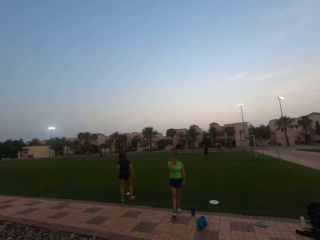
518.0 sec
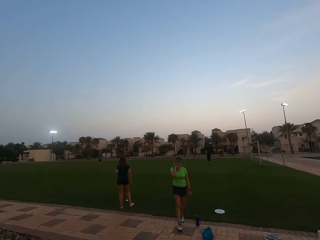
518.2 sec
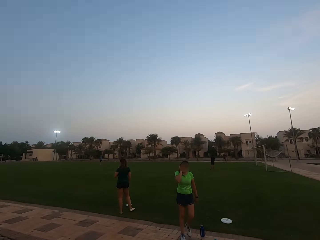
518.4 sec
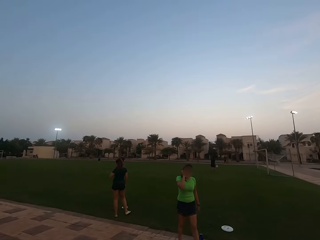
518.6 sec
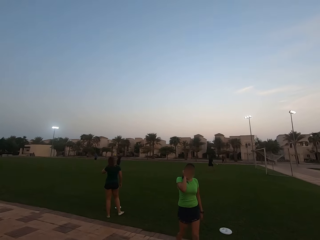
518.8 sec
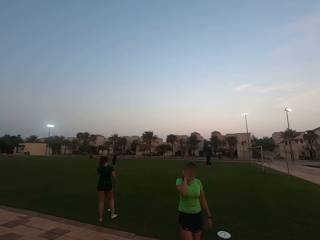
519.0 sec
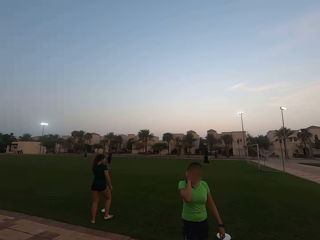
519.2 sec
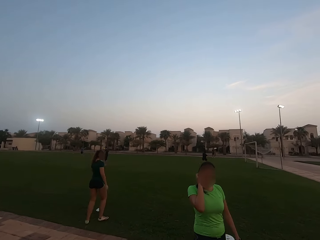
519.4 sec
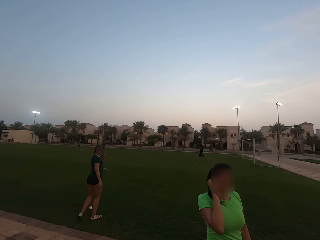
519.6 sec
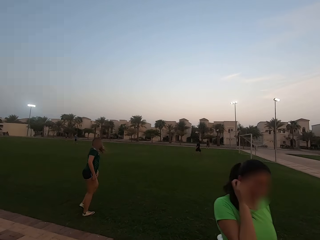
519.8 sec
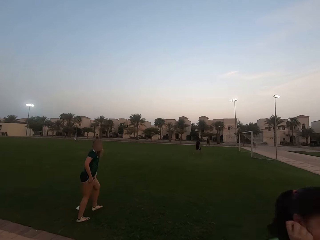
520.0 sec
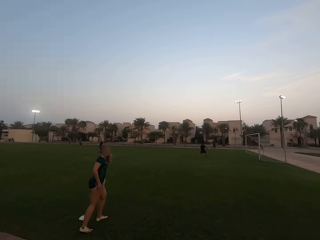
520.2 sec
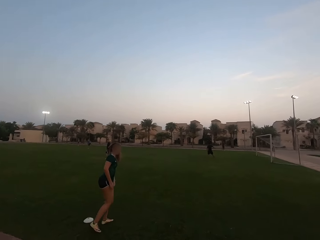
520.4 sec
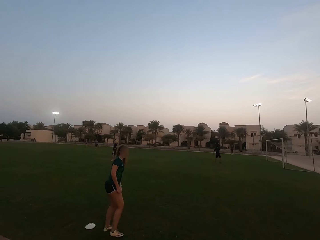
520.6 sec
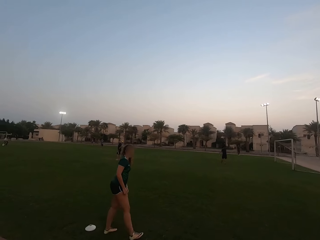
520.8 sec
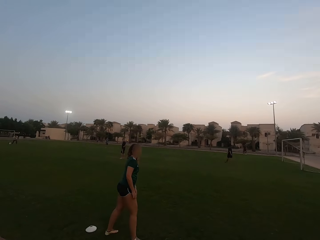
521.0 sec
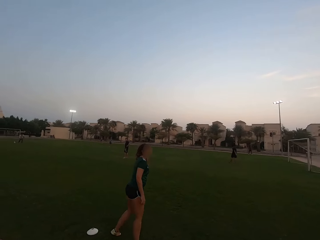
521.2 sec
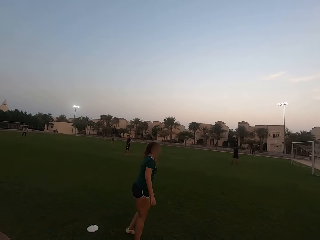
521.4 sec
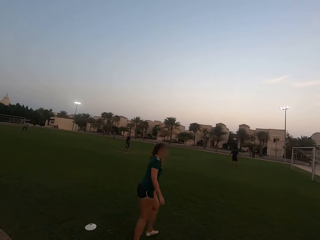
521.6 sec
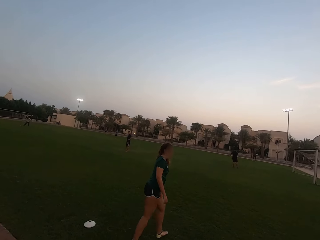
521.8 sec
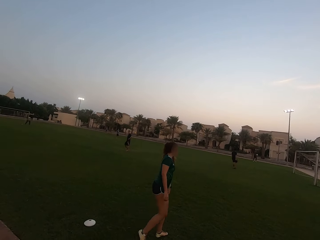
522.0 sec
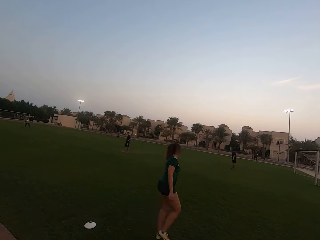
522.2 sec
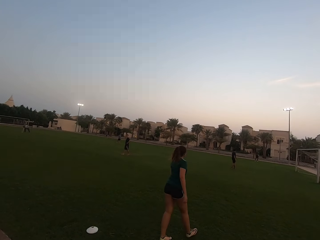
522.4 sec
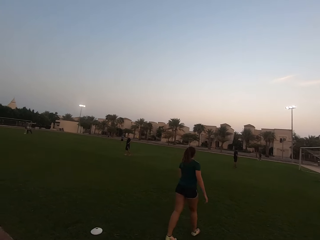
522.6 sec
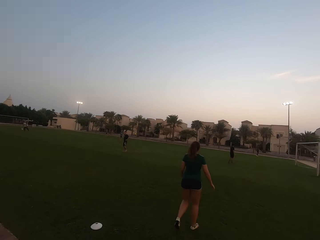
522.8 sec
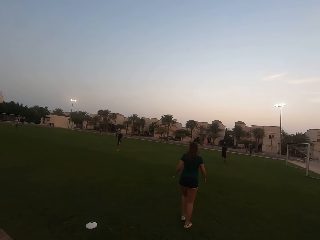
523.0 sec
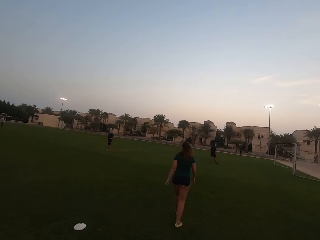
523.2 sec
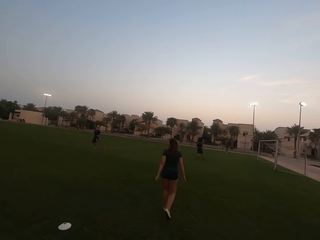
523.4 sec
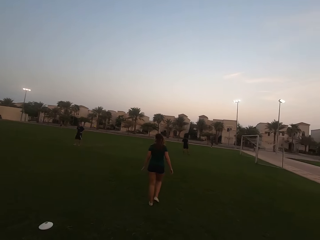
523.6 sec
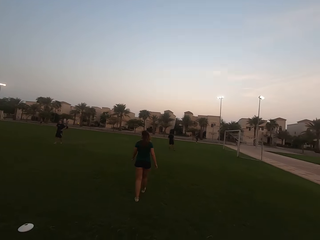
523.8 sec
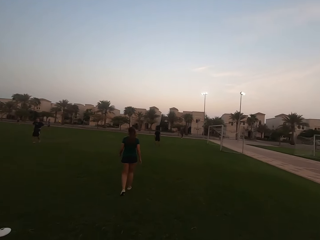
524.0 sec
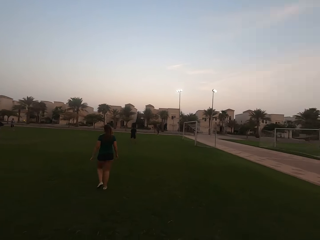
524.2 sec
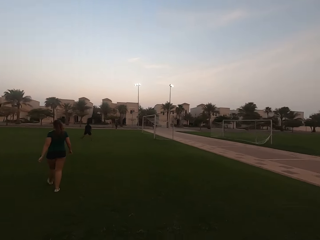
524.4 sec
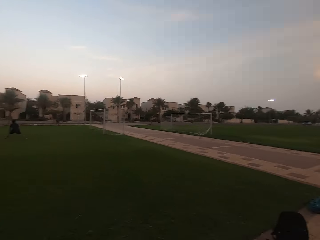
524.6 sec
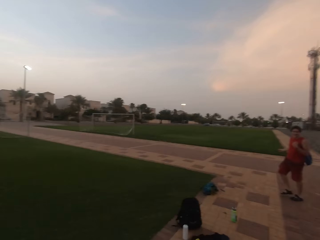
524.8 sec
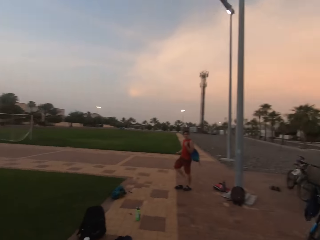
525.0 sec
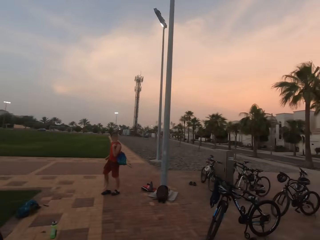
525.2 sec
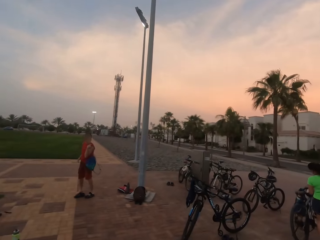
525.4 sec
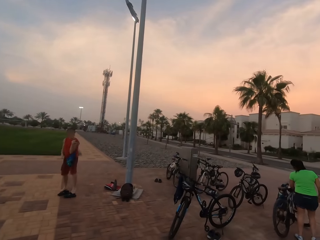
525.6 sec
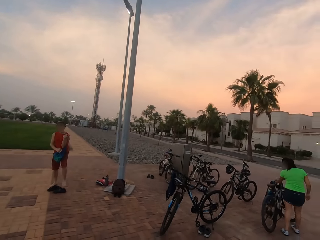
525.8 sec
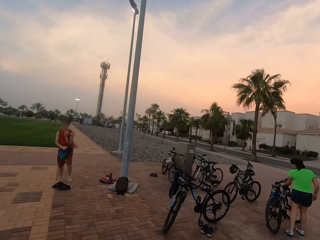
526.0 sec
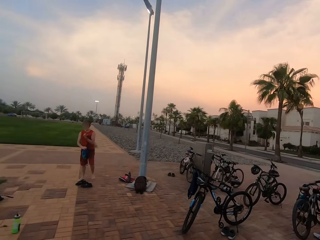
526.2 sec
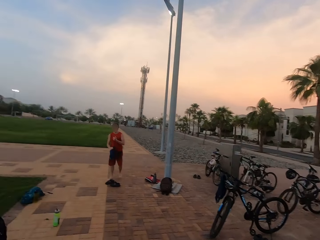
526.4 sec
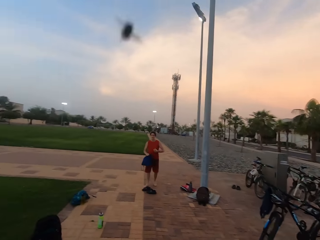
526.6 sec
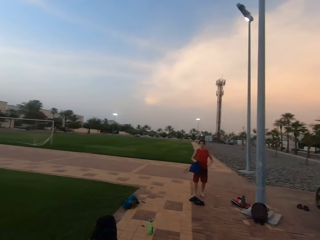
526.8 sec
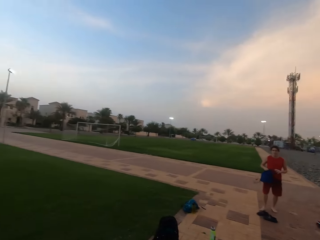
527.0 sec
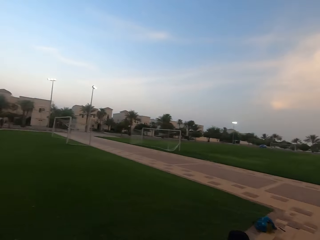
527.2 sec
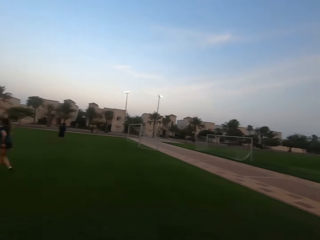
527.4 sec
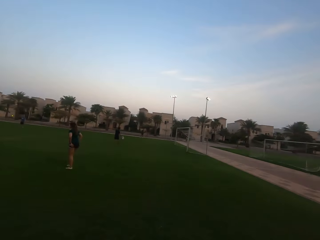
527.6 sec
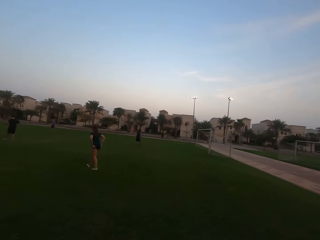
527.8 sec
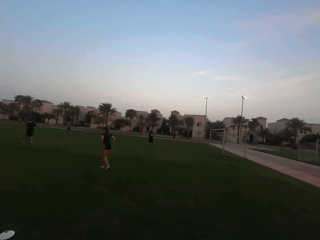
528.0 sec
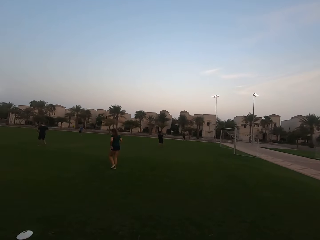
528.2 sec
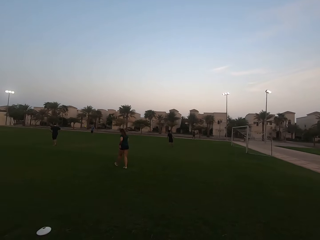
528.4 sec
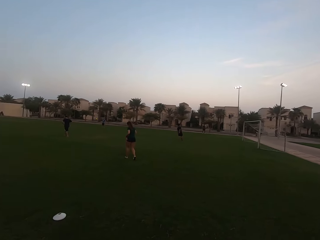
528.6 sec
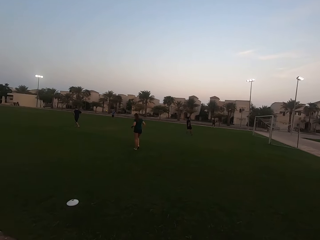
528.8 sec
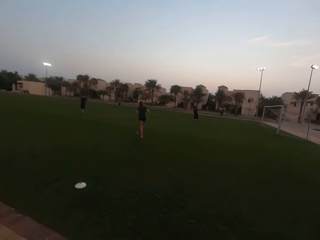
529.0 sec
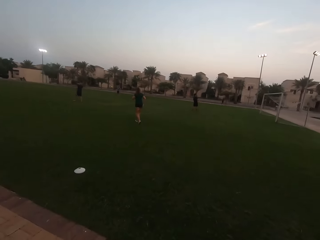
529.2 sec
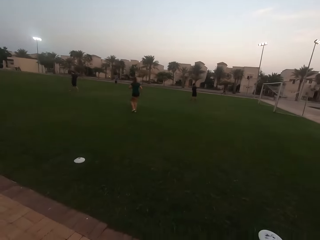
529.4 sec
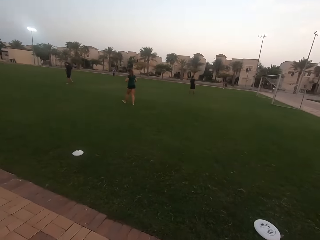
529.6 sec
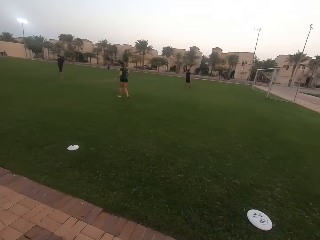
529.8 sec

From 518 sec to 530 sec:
The camera wearer talks to a woman. They talk to another woman. They look forward. They stand to the edge of the field. They turn right. They turn forward.

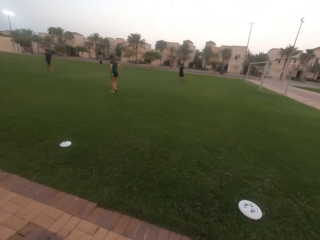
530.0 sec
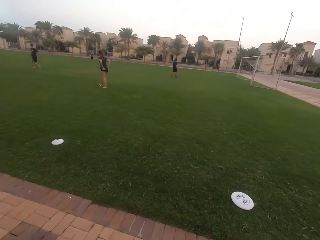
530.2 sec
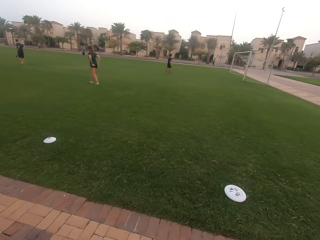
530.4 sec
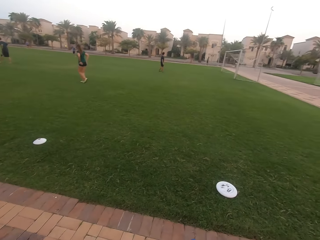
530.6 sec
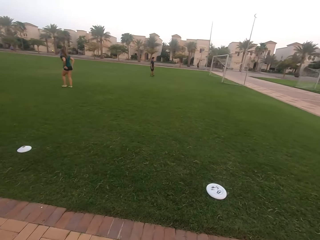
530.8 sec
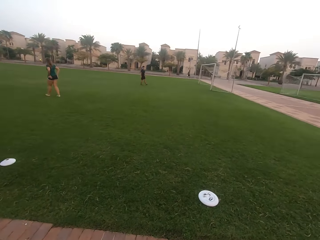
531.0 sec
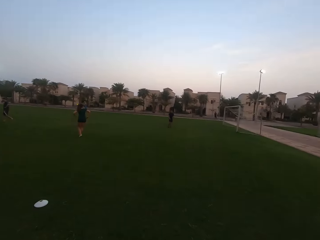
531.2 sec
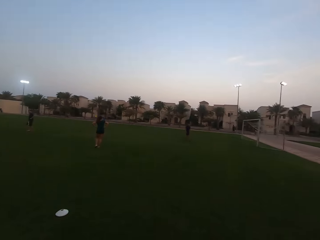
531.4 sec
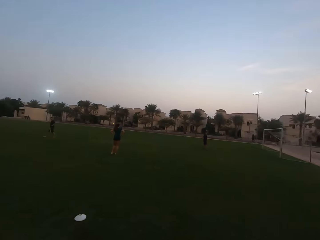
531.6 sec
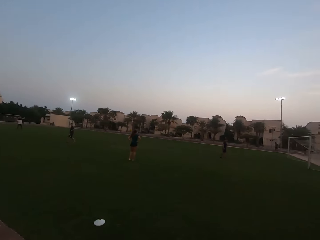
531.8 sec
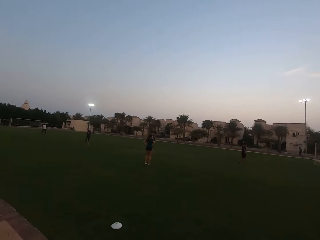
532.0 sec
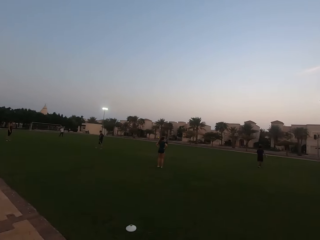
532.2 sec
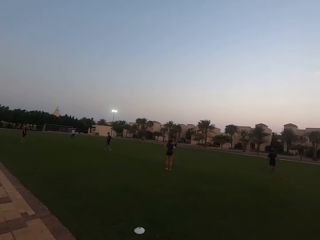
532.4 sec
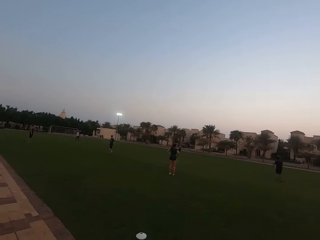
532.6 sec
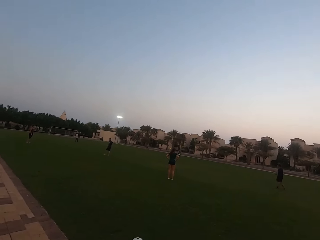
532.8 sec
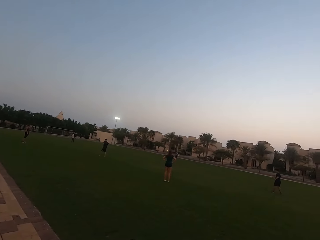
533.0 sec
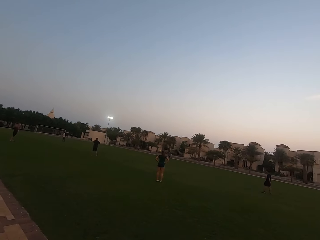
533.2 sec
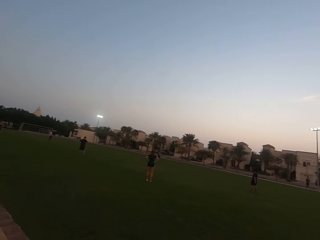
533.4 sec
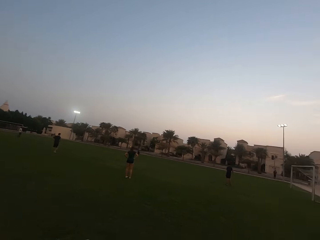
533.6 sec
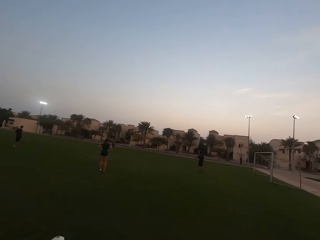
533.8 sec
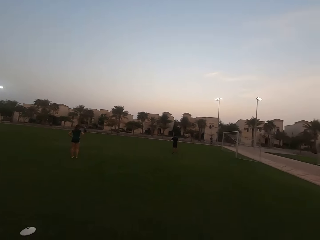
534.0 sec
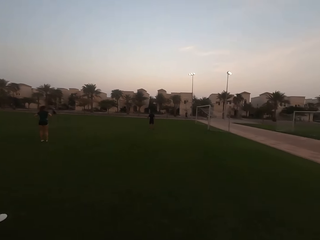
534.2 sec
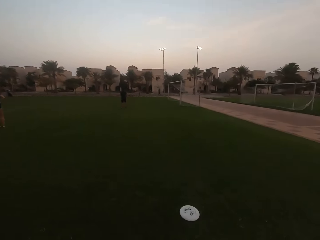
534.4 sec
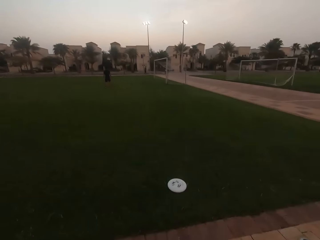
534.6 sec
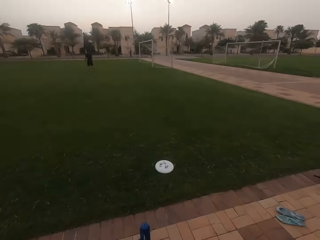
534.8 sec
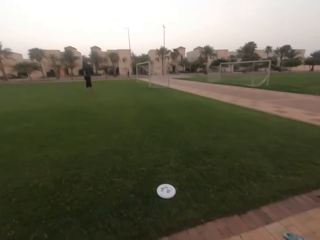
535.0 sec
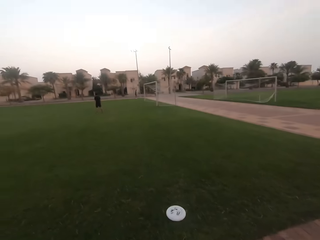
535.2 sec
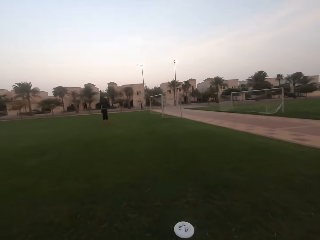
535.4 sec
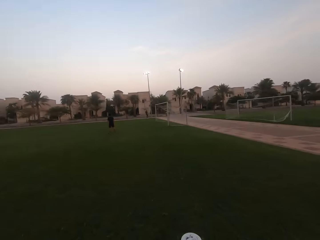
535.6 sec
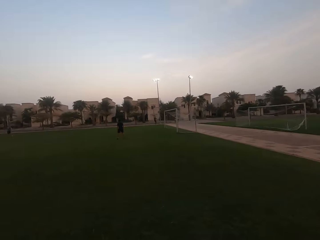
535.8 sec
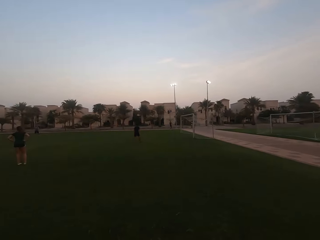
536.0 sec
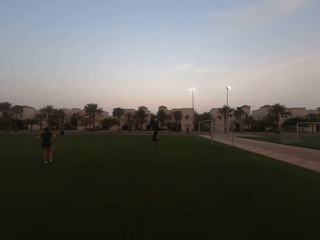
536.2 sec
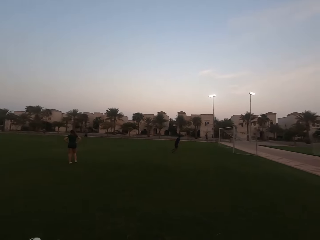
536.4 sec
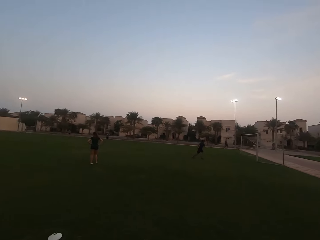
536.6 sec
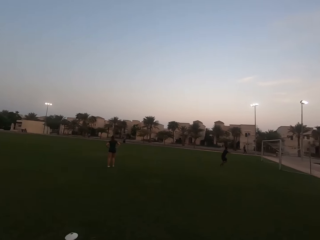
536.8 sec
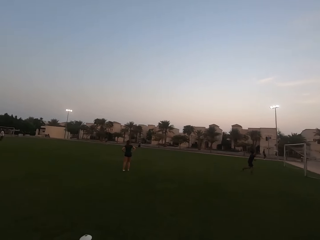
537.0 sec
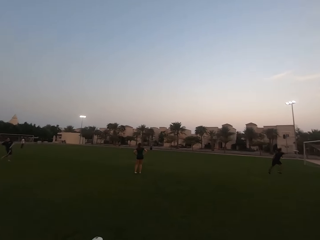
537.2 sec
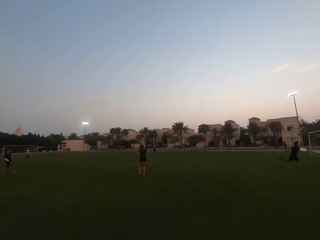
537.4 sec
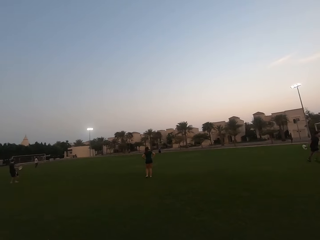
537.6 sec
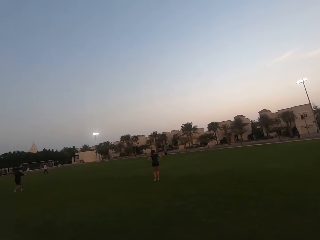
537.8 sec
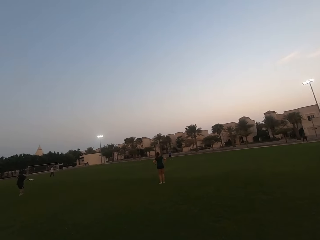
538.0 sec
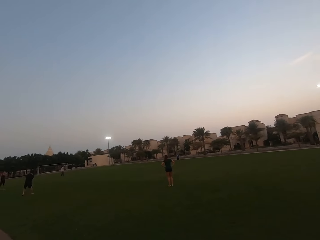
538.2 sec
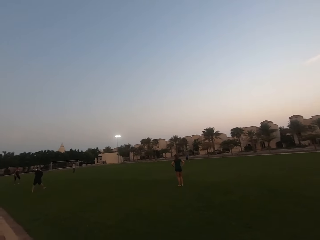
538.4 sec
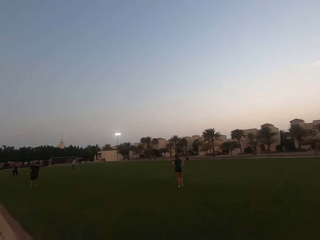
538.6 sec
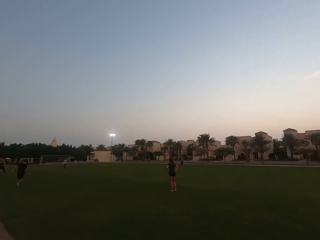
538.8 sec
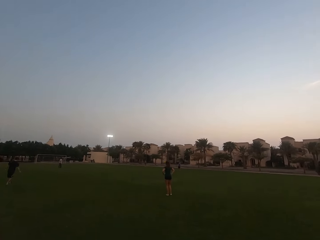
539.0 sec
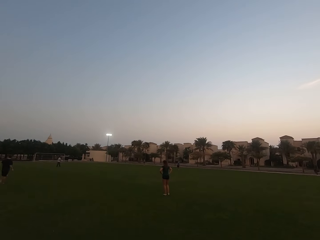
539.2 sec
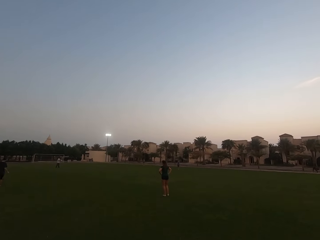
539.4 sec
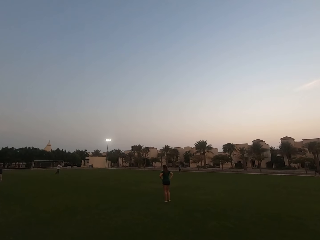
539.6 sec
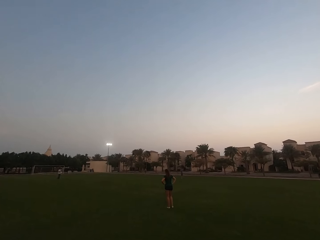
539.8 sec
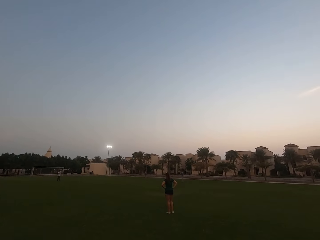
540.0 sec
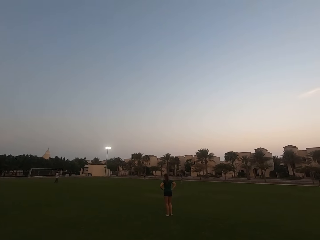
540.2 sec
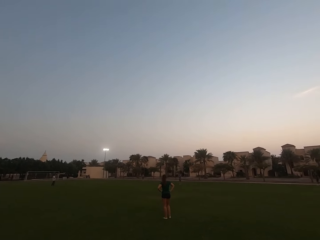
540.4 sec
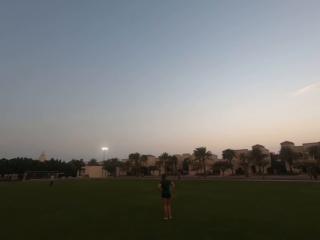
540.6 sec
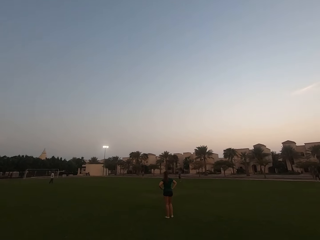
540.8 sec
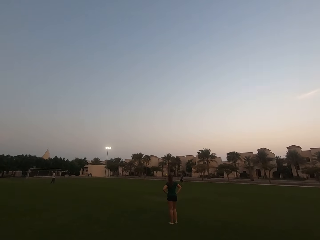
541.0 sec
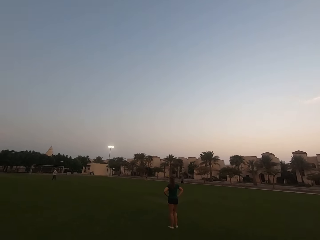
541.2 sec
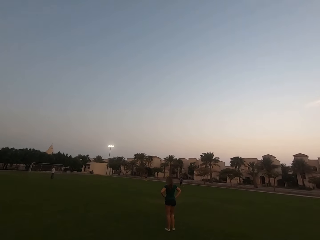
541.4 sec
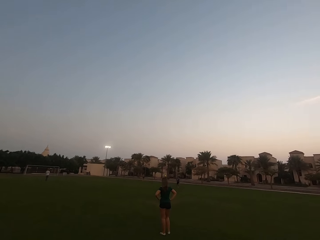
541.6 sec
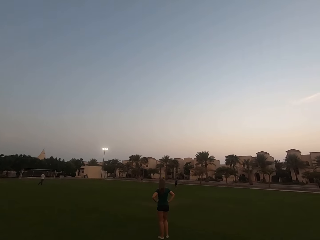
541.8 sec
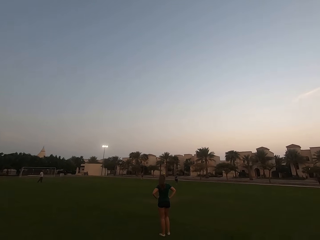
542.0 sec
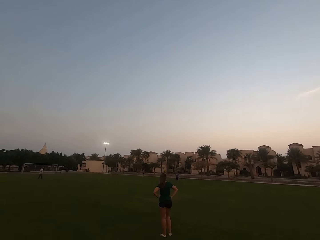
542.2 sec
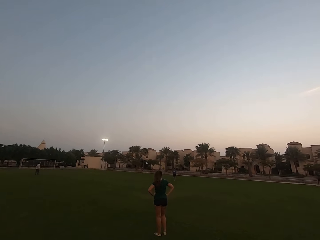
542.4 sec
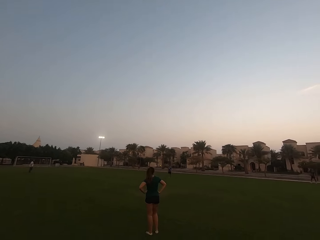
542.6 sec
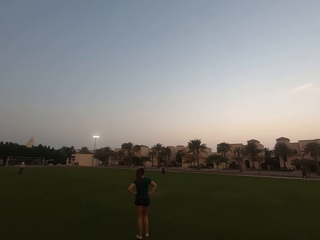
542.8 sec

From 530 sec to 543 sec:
The camera wearer looks down. They look left. They look right. A man catches a frisbee. A woman stands on the field. Another man throws the frisbee. A third man catches the frisbee. The camera wearer walks into the pitch. The third man throws the frisbee.
